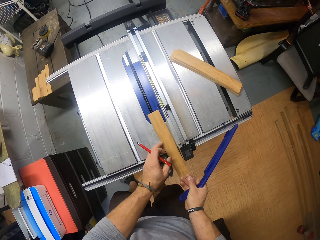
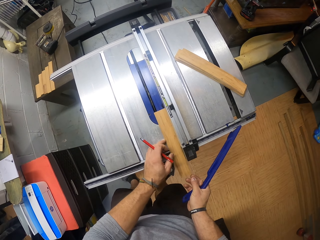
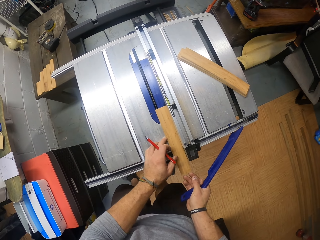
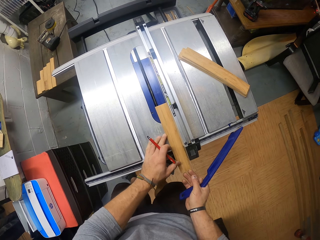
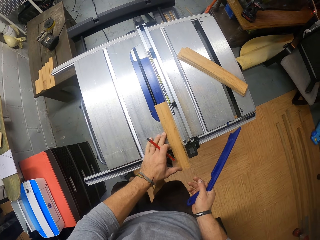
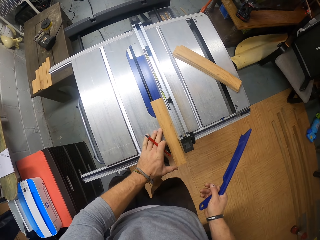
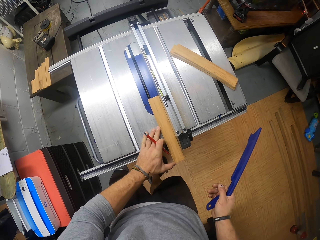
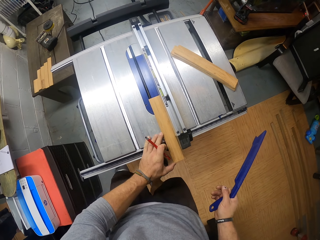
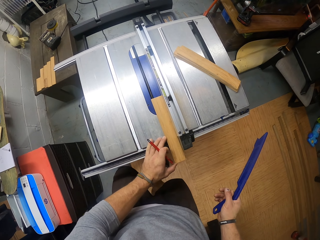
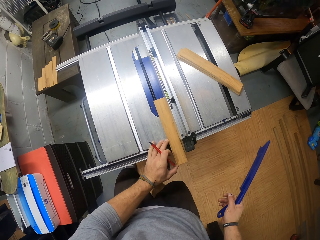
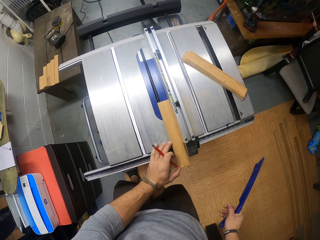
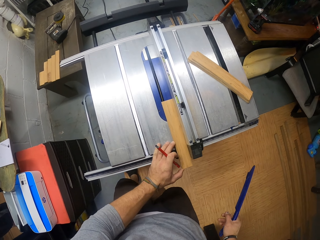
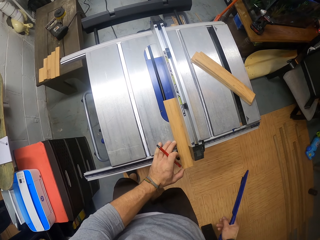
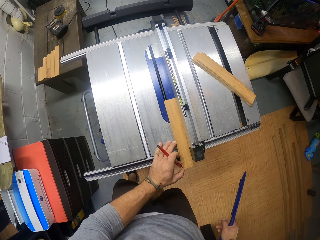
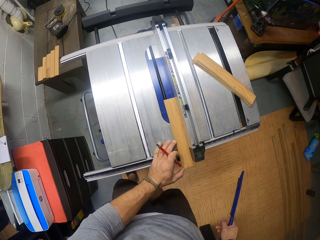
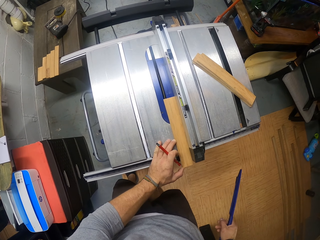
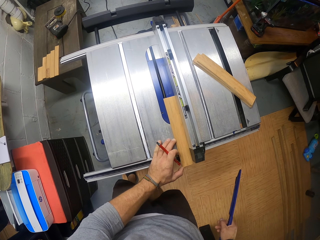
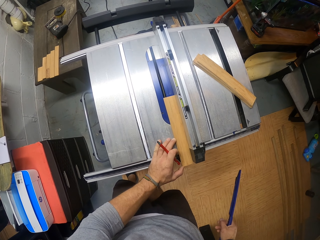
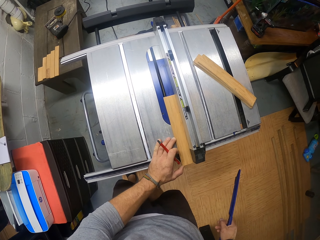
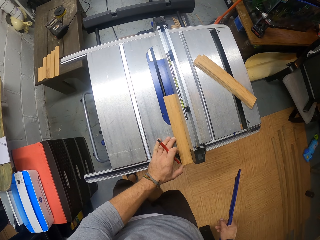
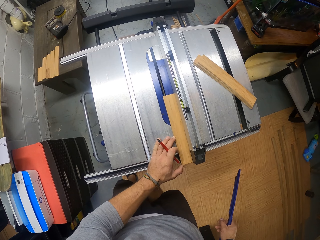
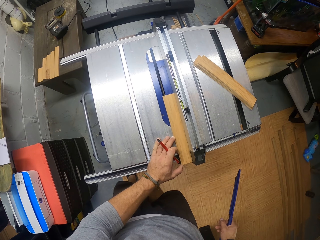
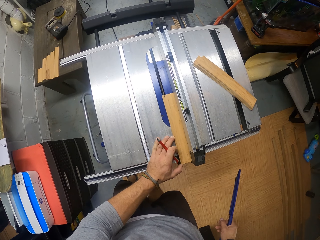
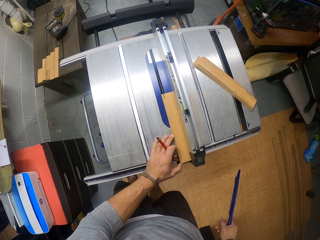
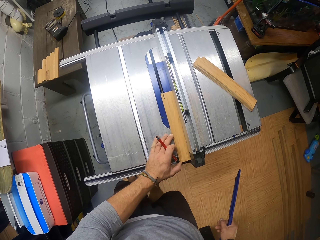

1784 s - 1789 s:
The camera wearer places the piece of wood on the table saw or cutting machine with both hands. He removes his right hand from the piece of wood on the table saw. He moves the piece of wood on the table saw with his left hand. He cuts the wood on the cutting machine.

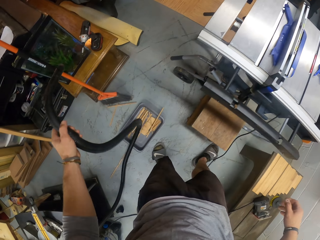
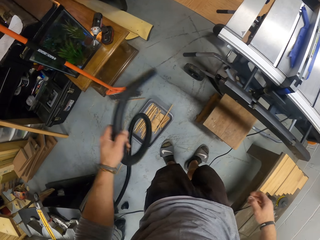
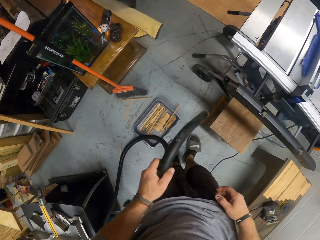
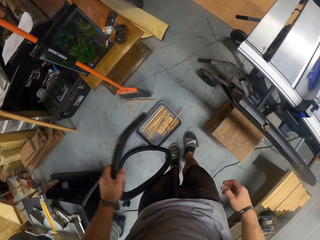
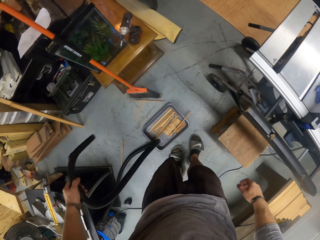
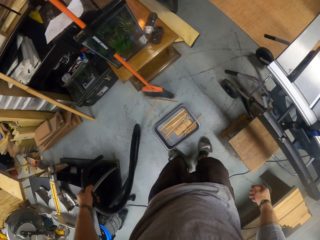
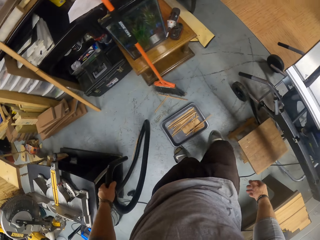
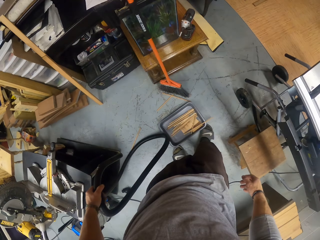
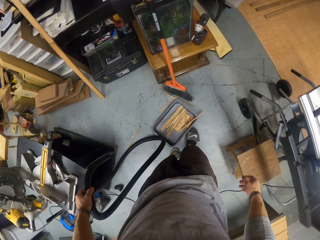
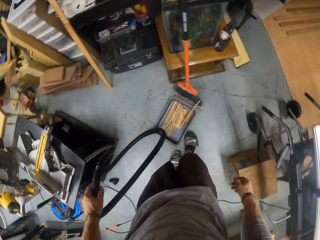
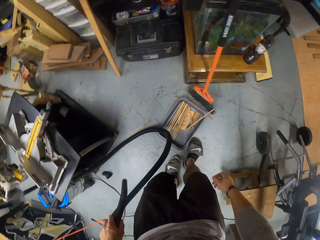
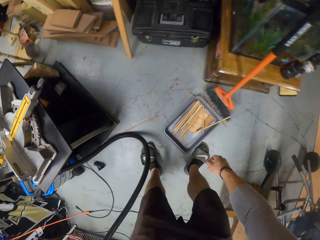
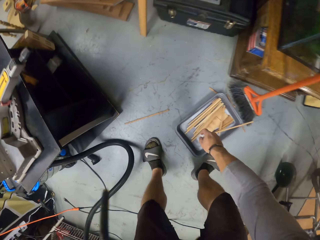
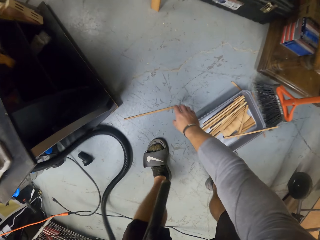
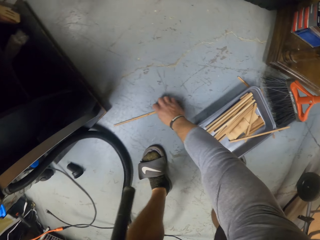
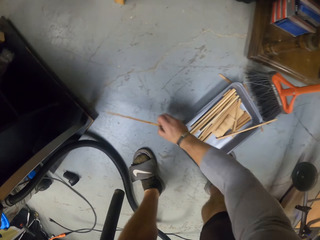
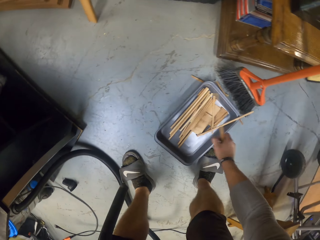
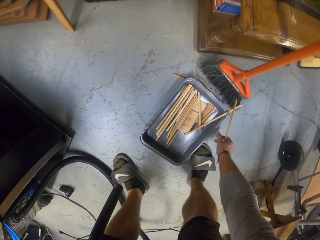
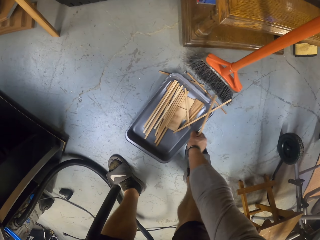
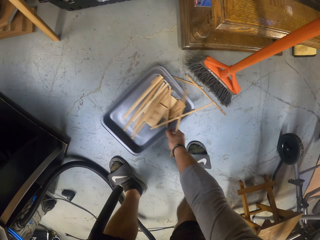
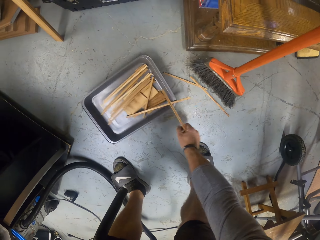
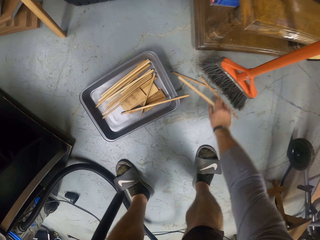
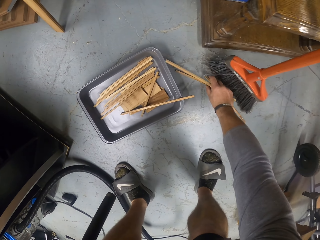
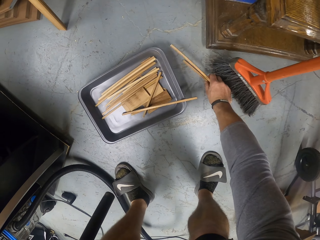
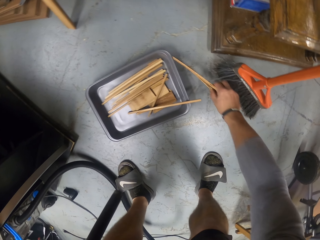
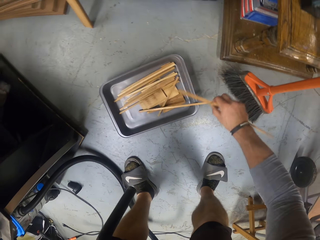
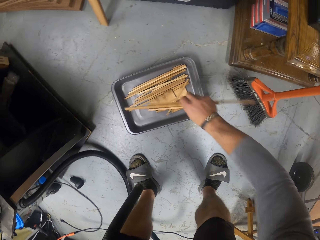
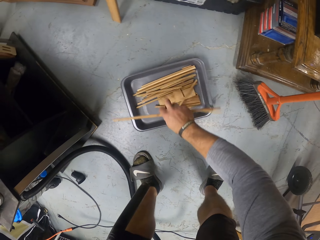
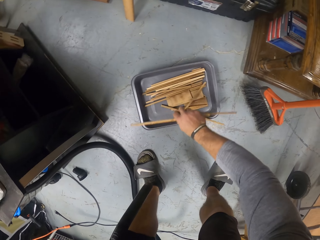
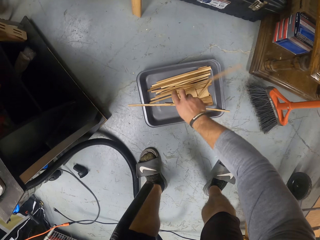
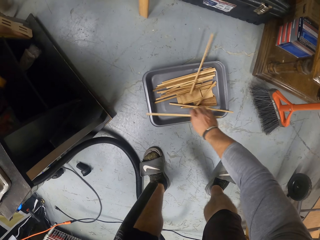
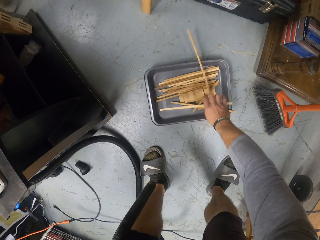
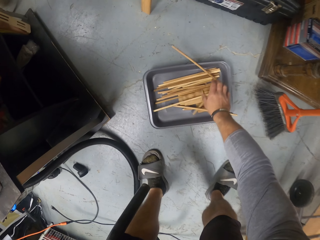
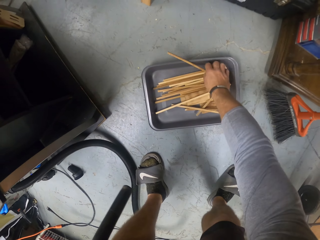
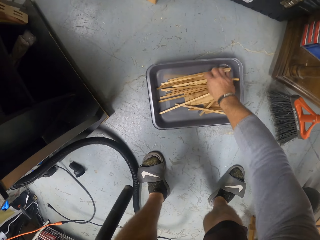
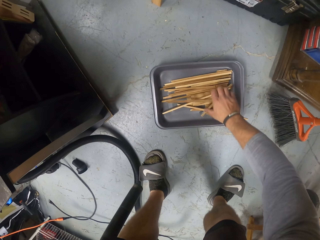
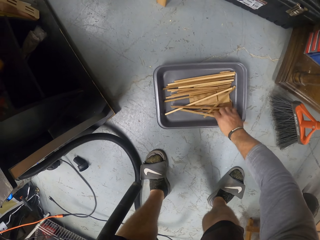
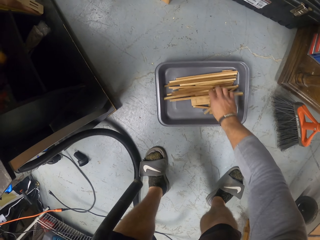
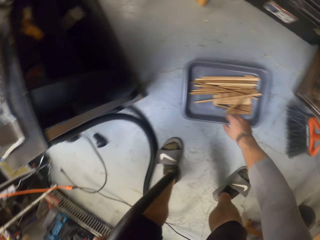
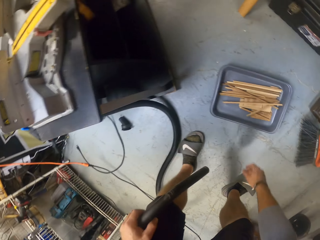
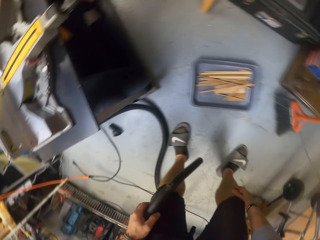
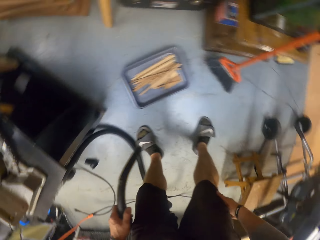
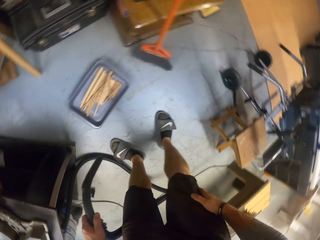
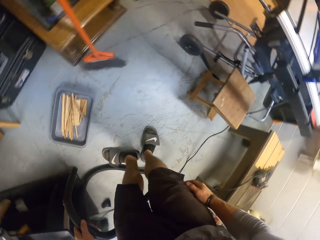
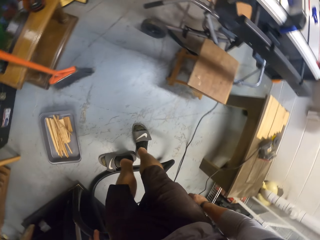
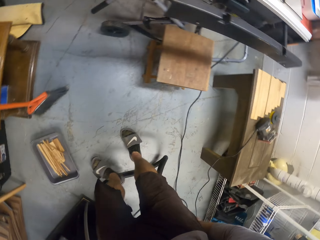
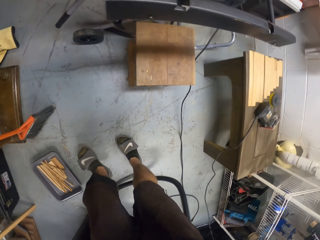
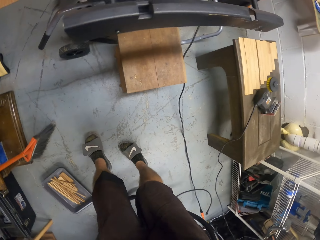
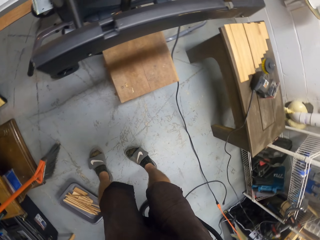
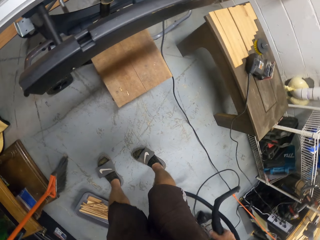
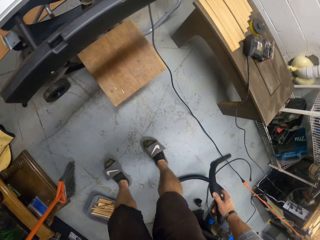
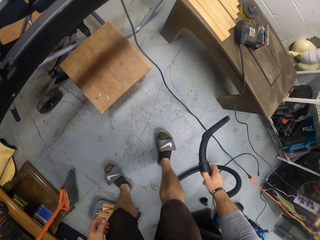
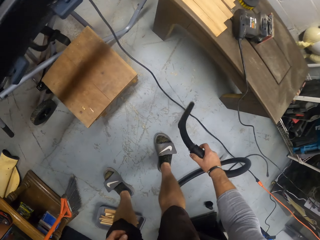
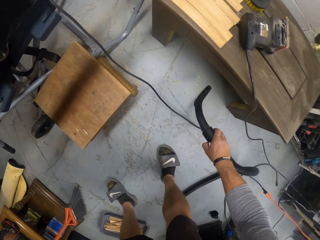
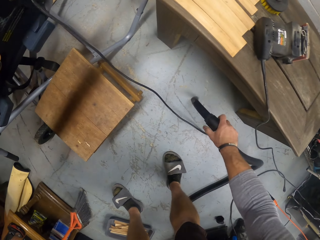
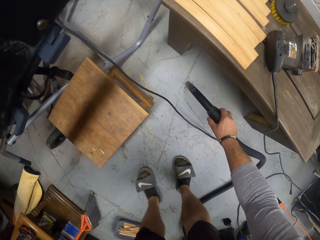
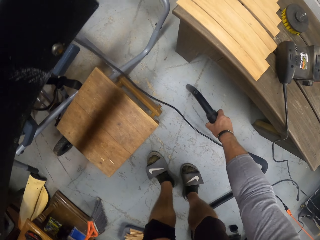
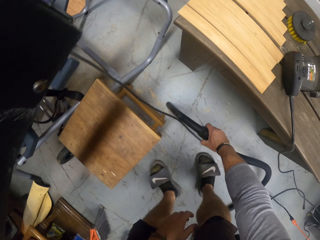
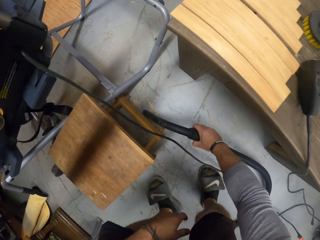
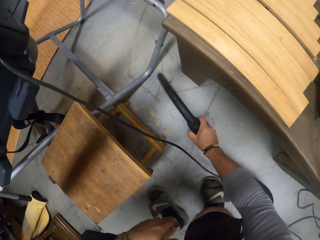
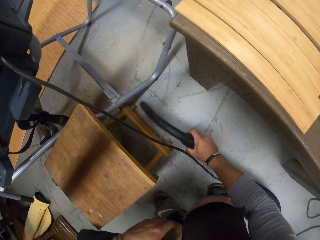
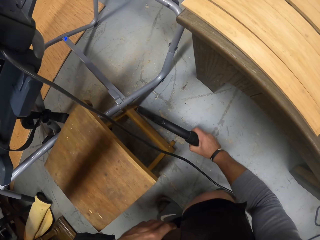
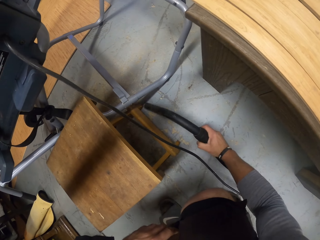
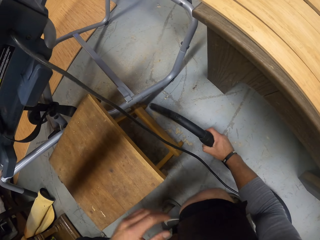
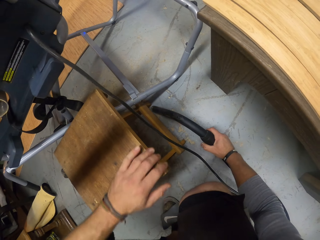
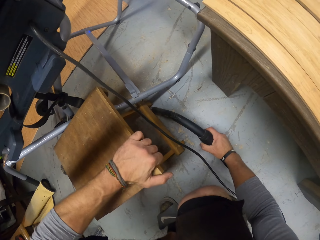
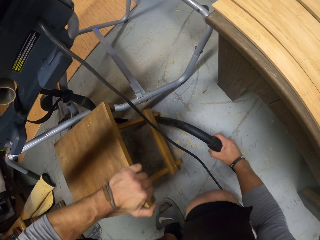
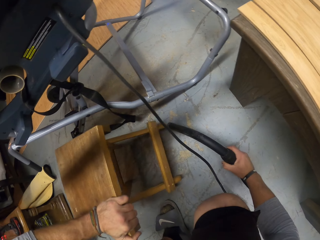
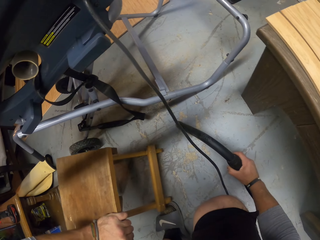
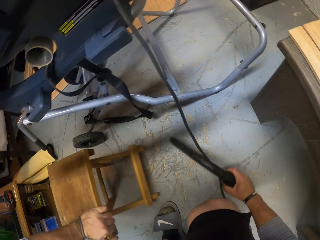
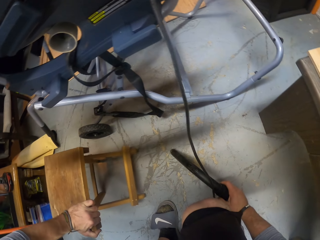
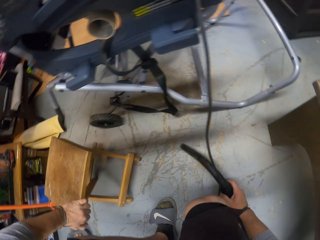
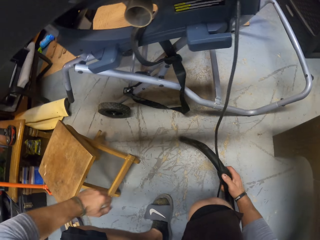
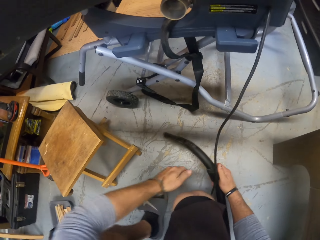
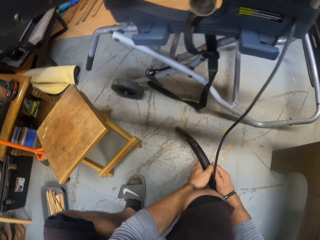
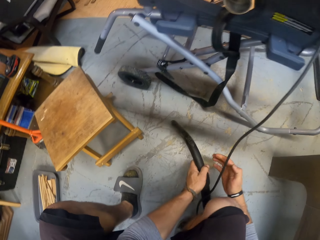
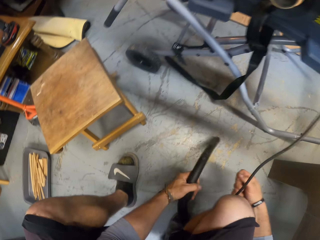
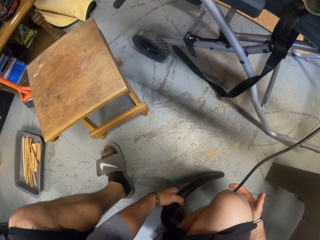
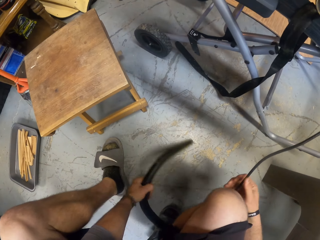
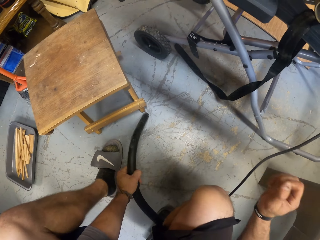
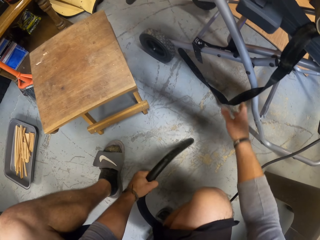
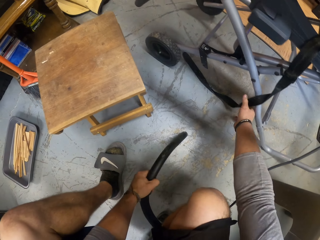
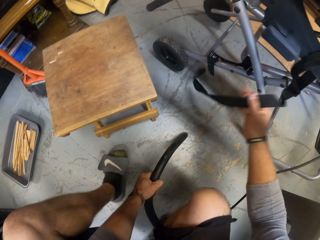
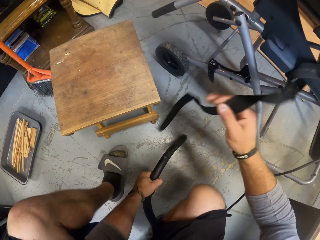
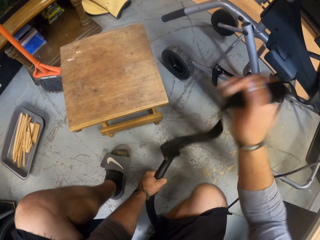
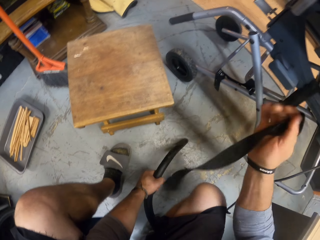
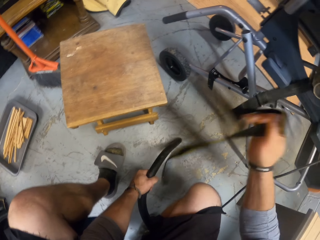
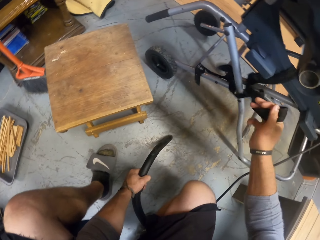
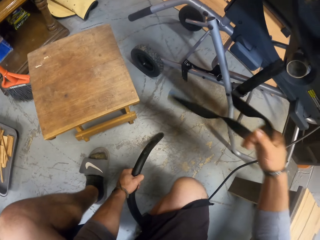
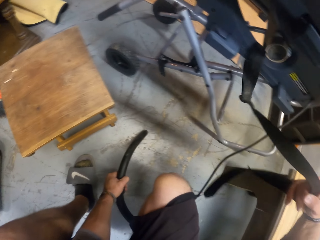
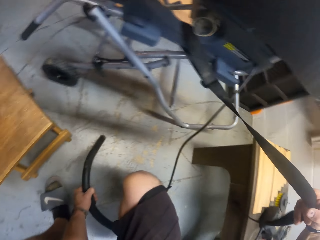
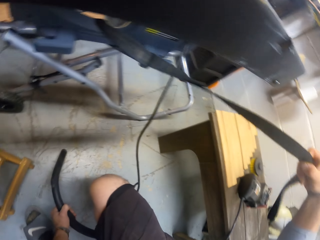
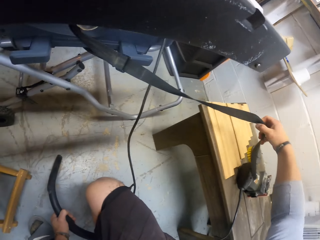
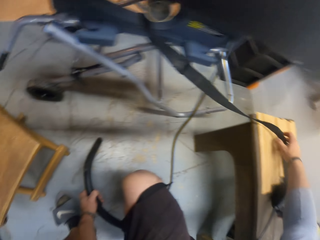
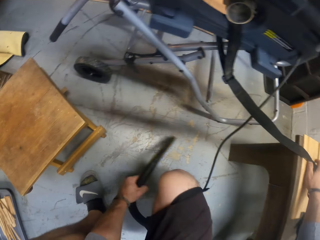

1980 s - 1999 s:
The camera wearer kicks a tray of wood on the floor with his right leg. He bends. He picks a piece of wood from the floor with his right hand. He pushes the tray on the floor with his right hand. He picks some pieces of wood from the floor with his right hand and drops the pieces of wood in the tray with his right hand. He stands. He passes the vacuum cleaner hose from his left hand to his right hand. He moves. He vacuums the floor with the vacuum cleaner hose in his right hand. He moves the stool or table on the floor with his left hand. He passes the vacuum cleaner hose from his right hand to his left hand. He holds the blower with his left hand. He vacuums the floor with the vacuum cleaner hose in his left hand. He shakes a piece of cloth on the table saw with his right hand. He moves a strap.
